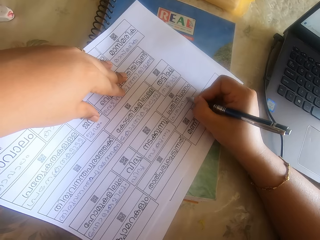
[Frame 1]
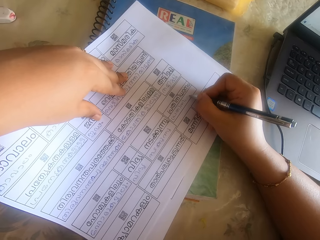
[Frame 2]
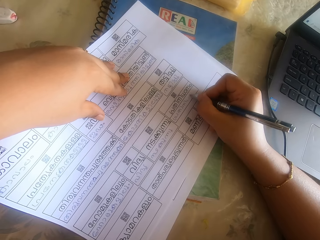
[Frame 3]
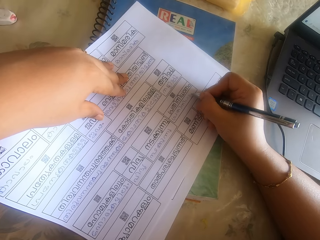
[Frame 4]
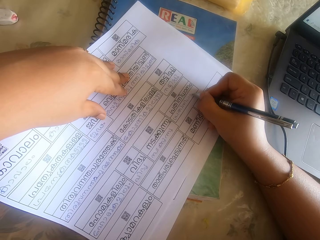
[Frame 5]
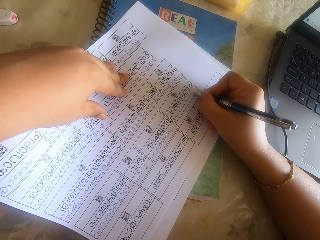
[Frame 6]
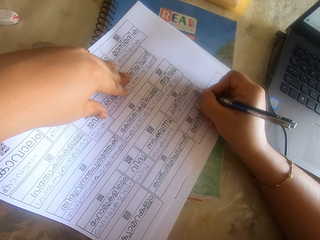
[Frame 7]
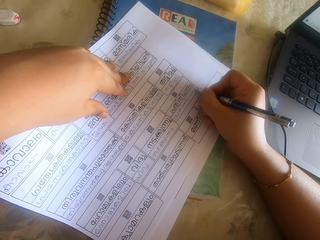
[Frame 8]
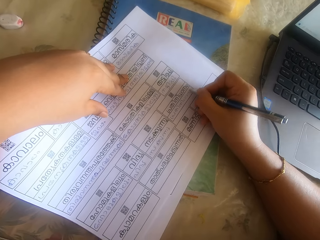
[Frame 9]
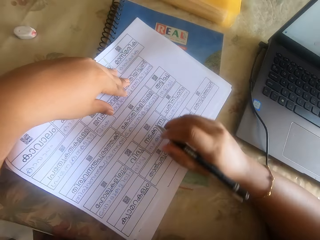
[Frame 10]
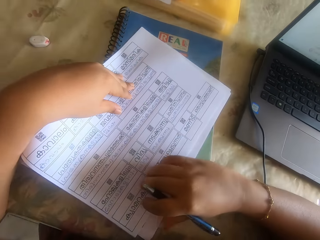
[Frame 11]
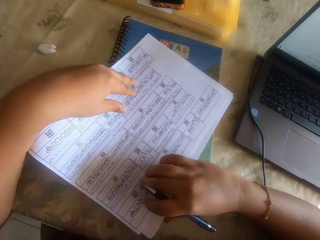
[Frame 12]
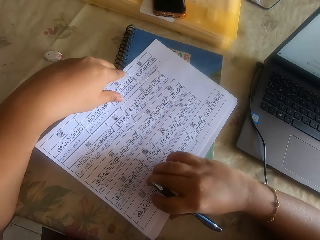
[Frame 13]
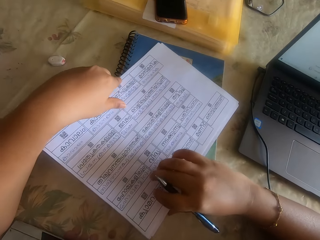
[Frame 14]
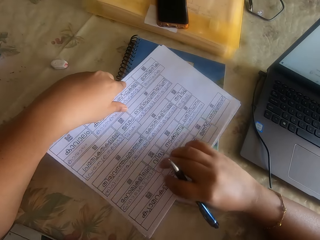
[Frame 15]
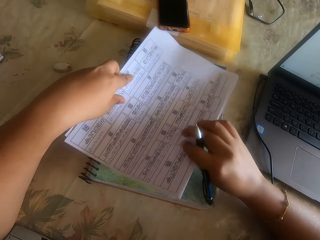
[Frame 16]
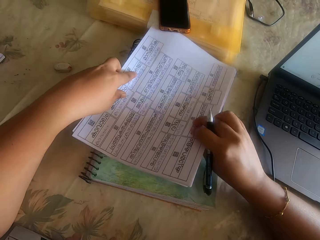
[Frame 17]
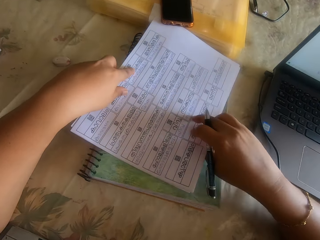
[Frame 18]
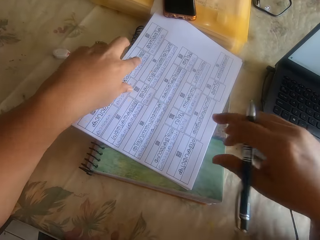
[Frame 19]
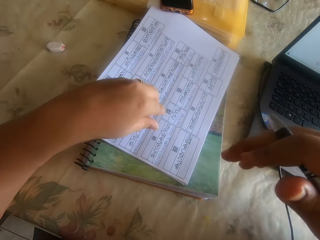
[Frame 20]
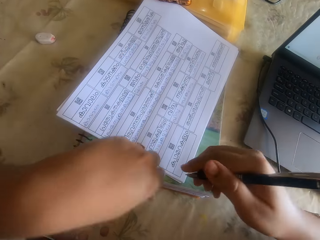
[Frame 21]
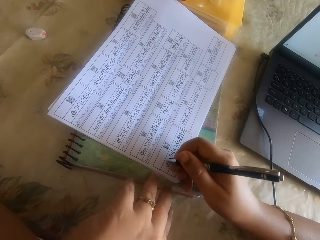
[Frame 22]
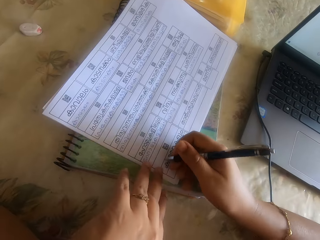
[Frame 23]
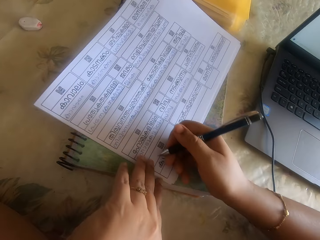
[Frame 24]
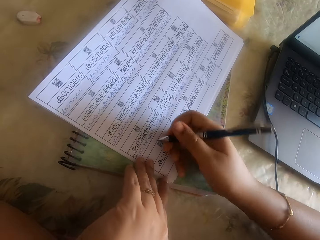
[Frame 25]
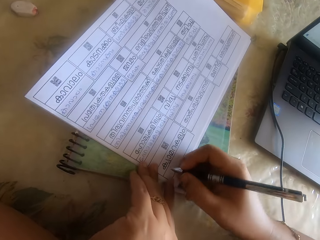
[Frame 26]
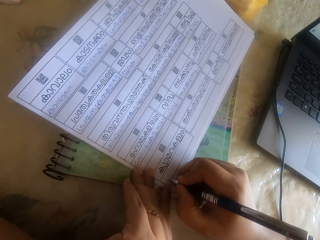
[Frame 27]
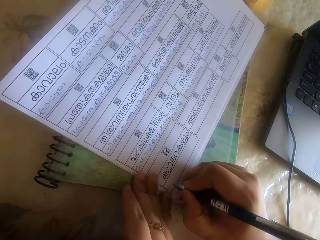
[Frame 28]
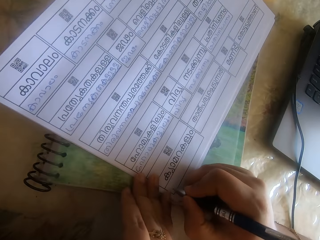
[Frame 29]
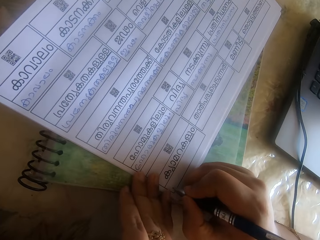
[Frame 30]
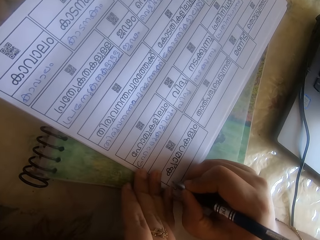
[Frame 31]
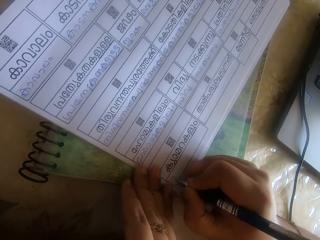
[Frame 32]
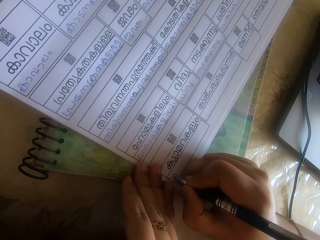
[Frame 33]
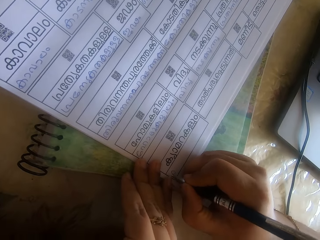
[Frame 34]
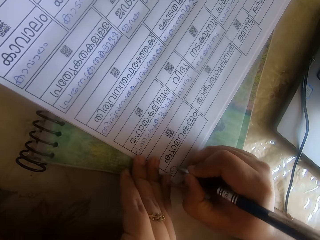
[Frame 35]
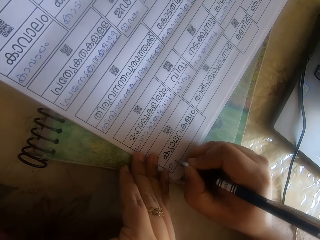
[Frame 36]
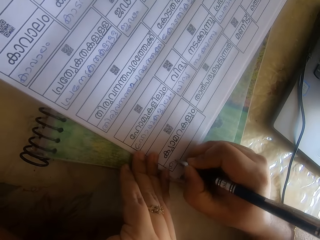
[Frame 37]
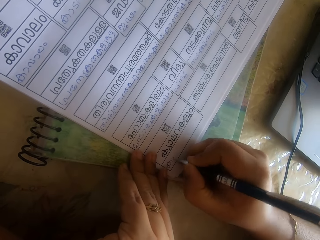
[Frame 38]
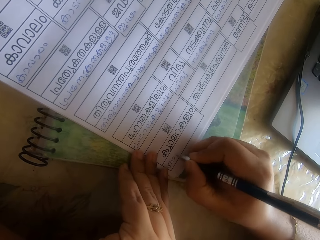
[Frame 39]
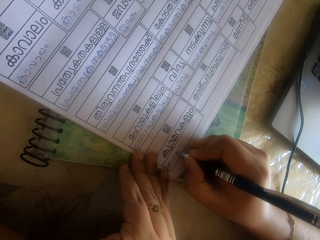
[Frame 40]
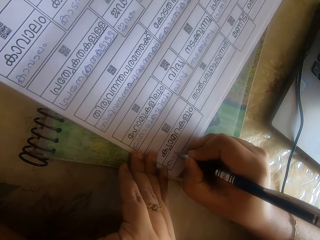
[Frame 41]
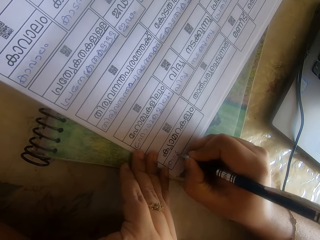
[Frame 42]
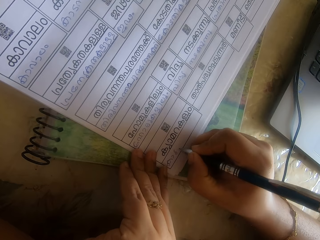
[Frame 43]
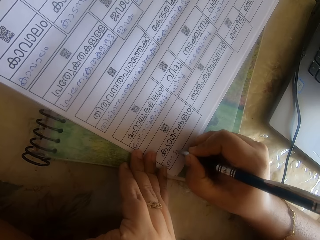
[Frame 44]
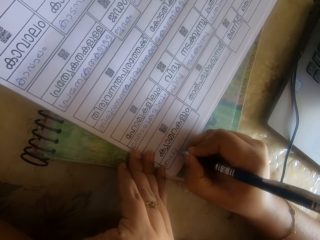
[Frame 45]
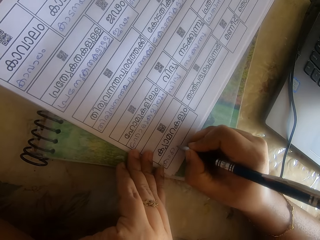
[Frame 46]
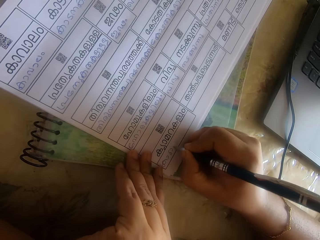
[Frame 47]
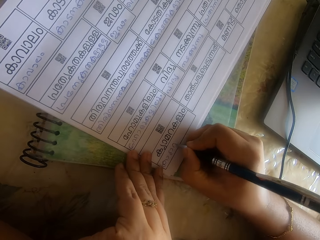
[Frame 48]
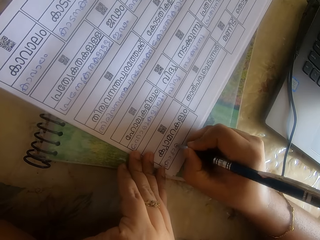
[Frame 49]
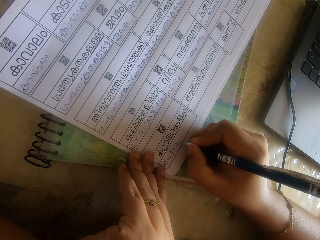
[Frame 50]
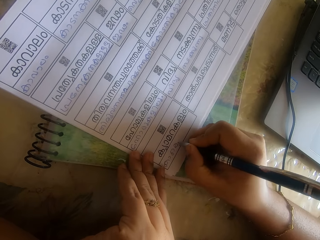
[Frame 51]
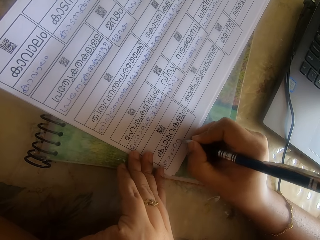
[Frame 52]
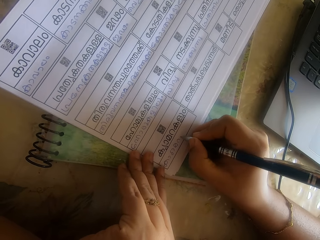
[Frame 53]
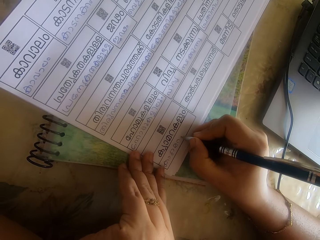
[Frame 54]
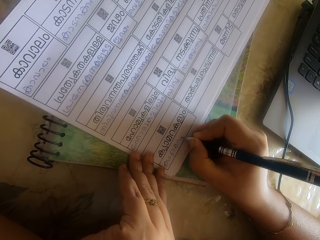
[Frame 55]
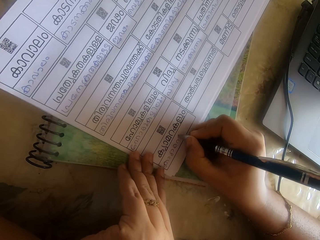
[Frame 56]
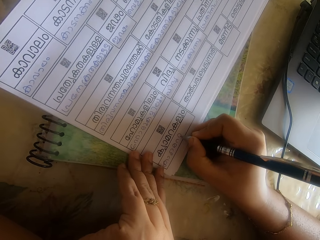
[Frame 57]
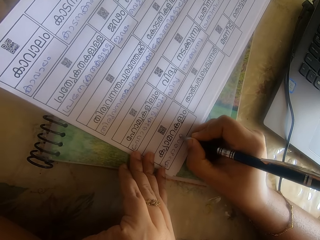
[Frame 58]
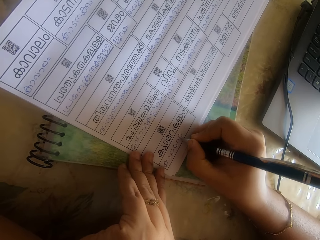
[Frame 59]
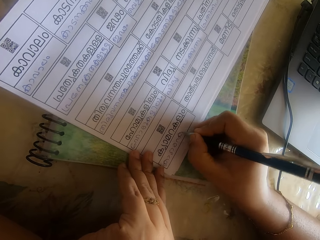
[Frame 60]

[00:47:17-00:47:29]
The camera wearer adjusts the papers on the book with her right hand. She writes on the papers on the book on the table with the pen in her right hand.

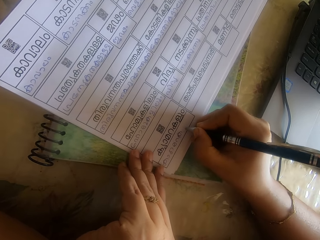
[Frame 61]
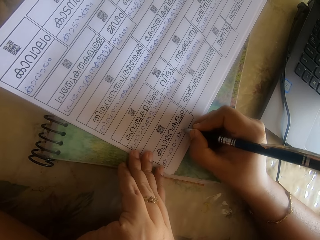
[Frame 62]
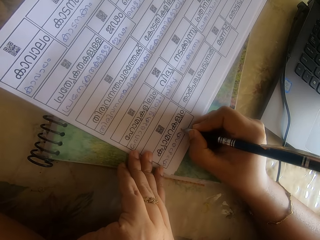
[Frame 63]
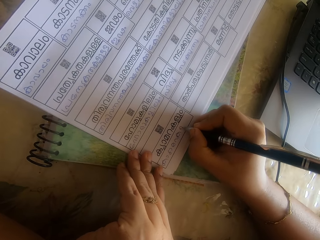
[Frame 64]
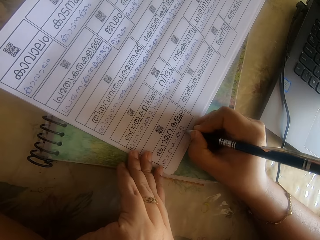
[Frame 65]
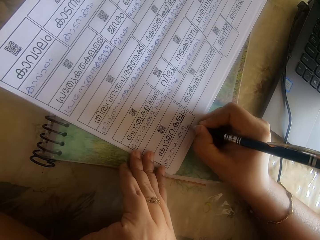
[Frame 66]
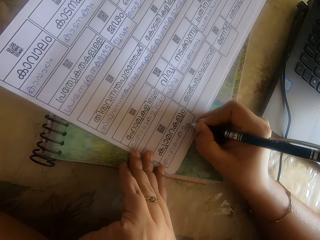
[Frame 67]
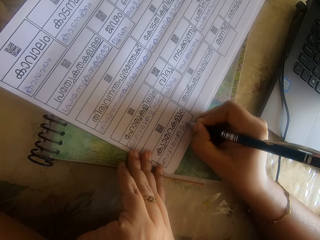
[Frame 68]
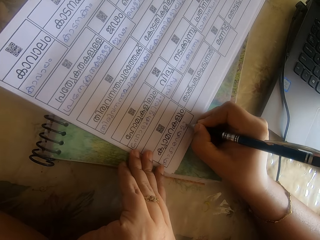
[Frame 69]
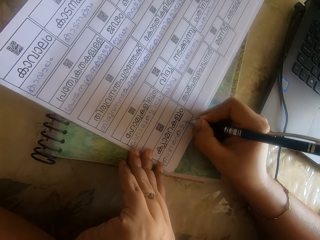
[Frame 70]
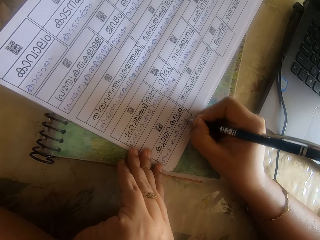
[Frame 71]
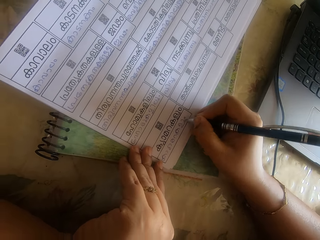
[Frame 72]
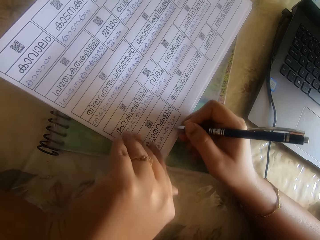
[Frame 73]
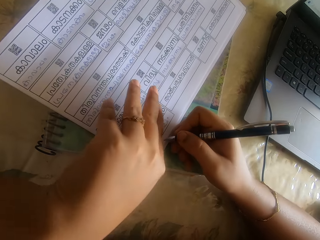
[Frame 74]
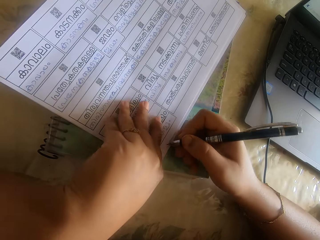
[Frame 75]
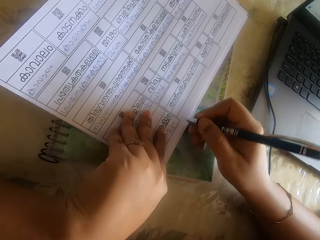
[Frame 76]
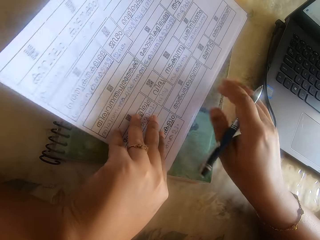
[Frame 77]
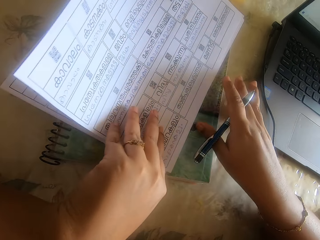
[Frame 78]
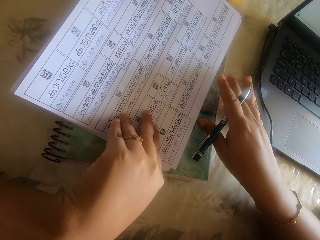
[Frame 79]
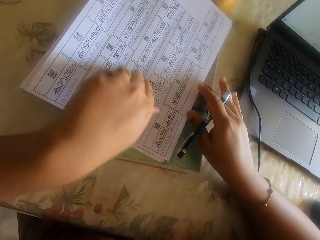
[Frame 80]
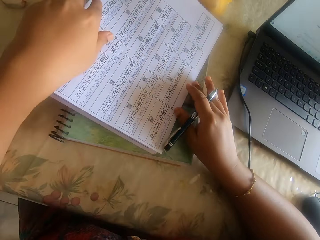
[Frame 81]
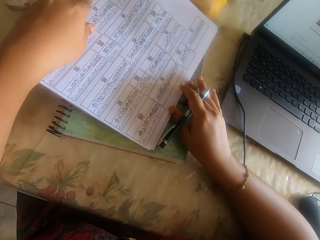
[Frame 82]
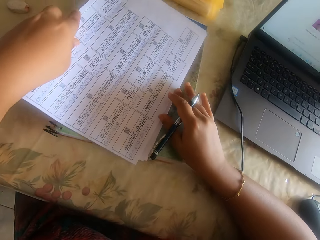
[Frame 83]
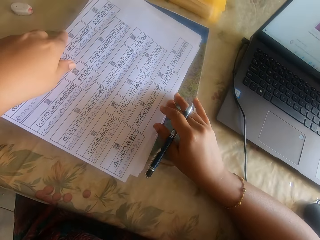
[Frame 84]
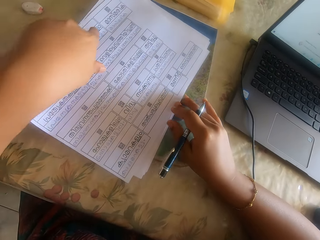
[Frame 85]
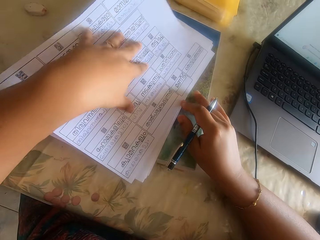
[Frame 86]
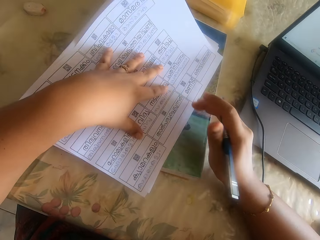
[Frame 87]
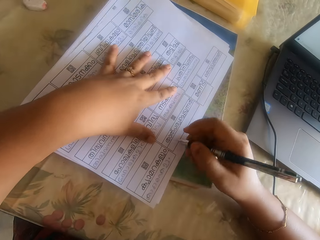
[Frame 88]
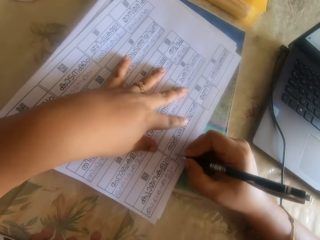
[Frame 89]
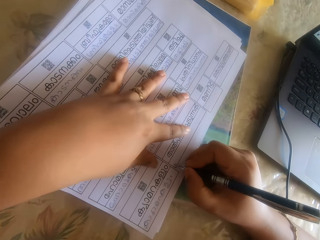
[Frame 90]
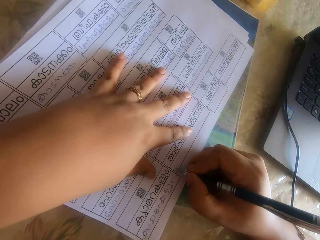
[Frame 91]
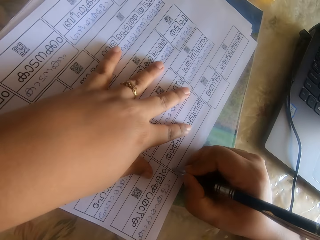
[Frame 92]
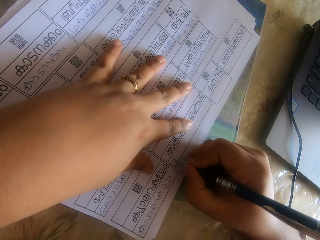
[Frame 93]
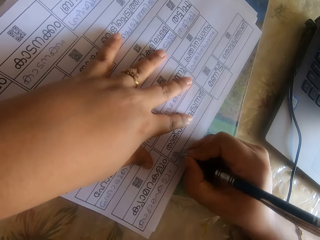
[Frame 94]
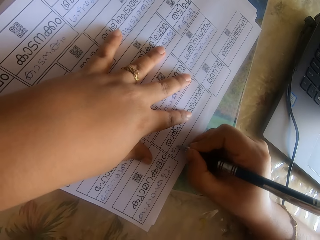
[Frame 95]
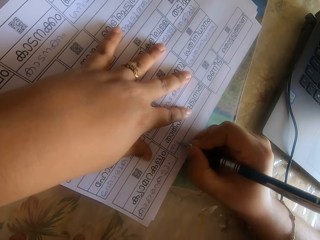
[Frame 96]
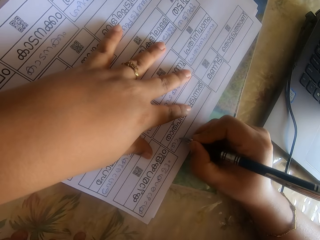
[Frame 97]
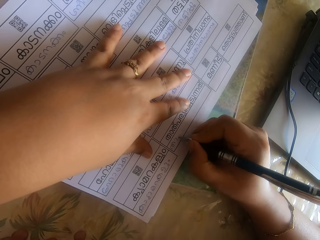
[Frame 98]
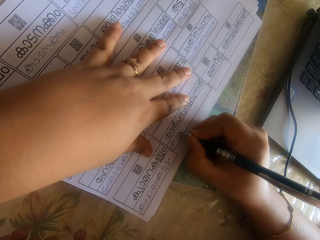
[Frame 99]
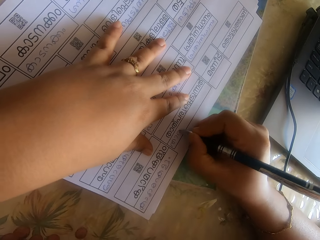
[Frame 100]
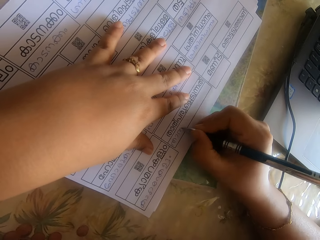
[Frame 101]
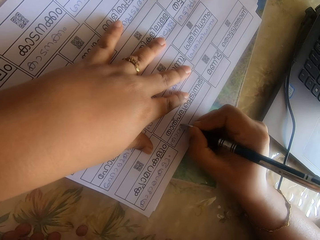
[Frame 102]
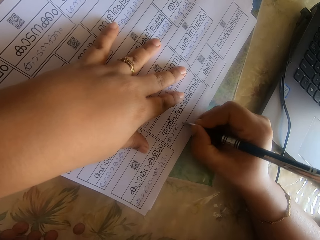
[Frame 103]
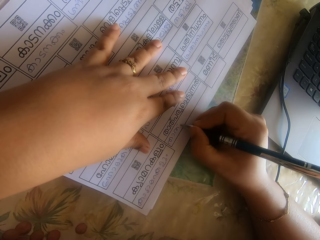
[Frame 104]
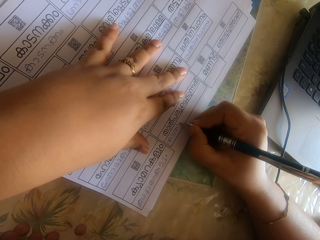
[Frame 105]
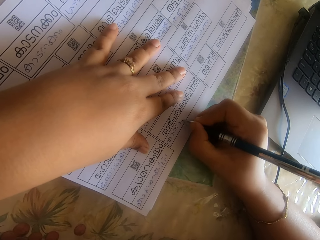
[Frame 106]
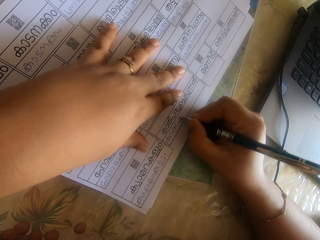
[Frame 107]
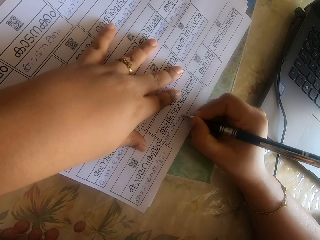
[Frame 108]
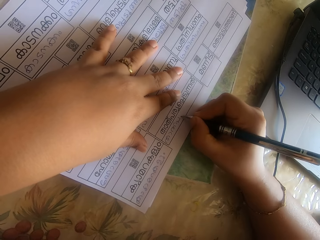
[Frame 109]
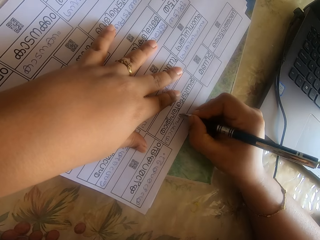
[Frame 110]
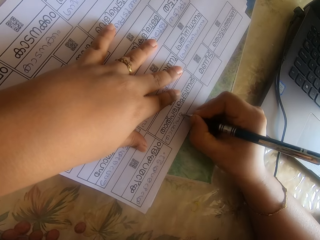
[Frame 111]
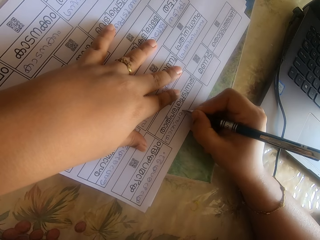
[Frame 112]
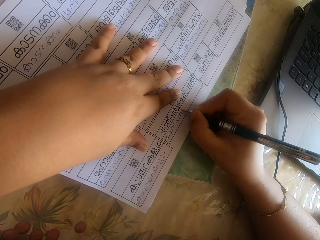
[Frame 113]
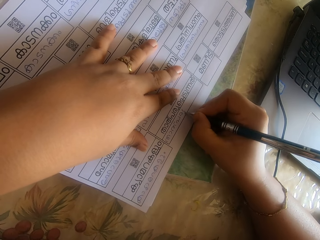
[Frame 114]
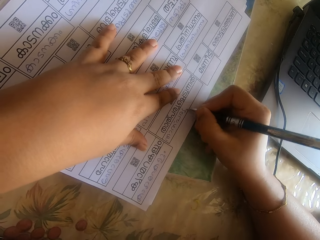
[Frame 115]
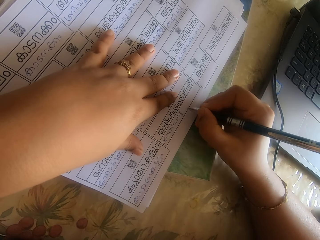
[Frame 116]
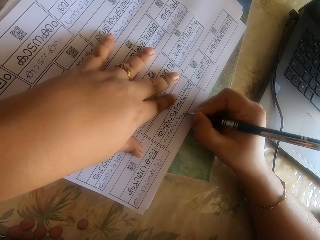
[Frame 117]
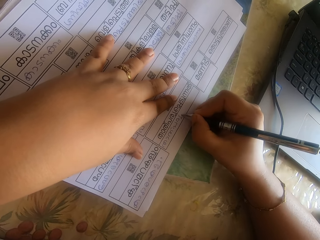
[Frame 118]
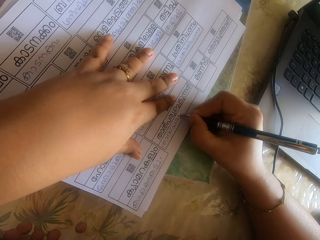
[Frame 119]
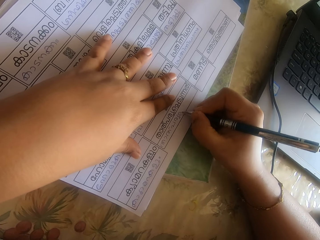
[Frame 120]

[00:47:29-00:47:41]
The camera wearer adjusts the papers on the book with her hands. She pulls the paper. She writes on the papers on the book on the table with the pen in her right hand.
